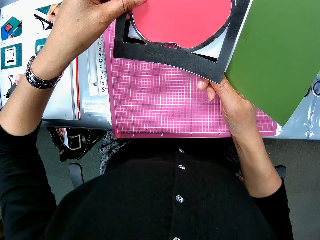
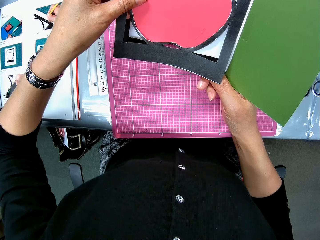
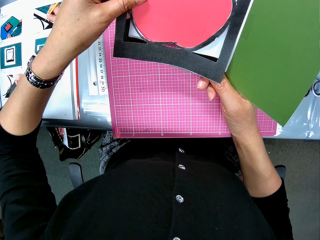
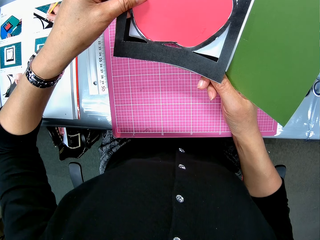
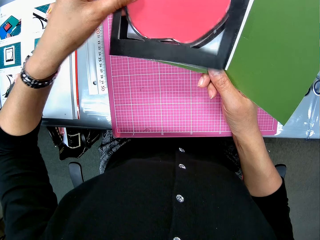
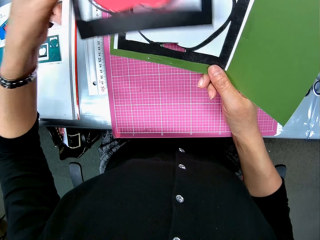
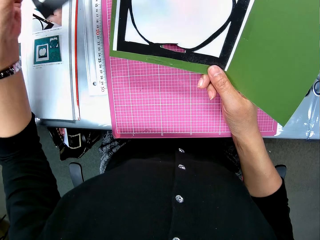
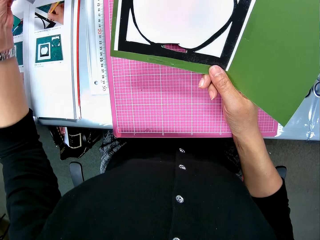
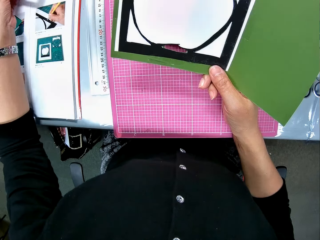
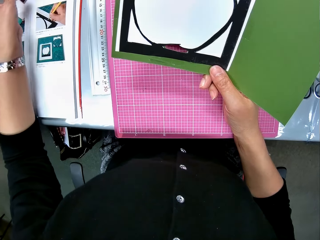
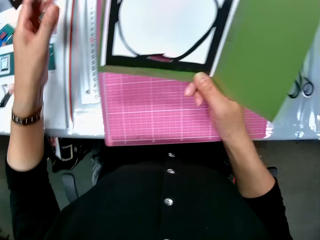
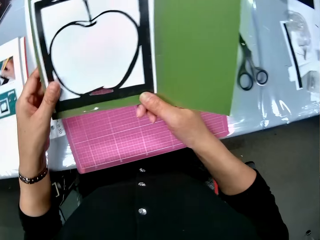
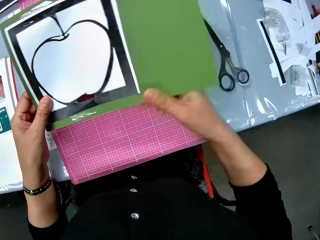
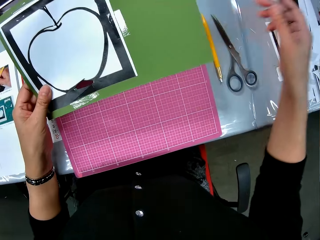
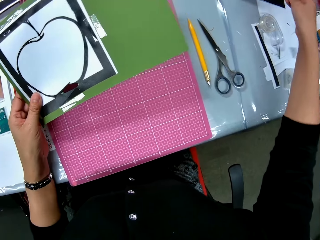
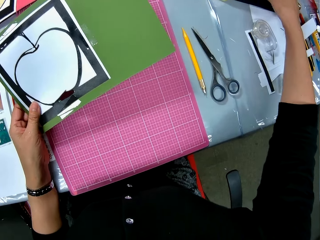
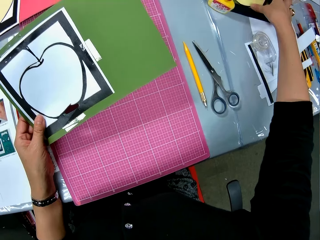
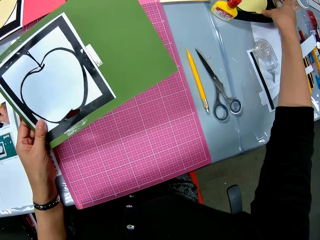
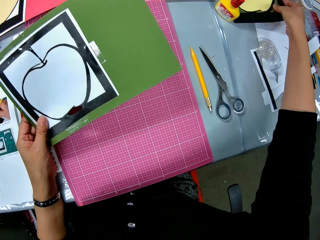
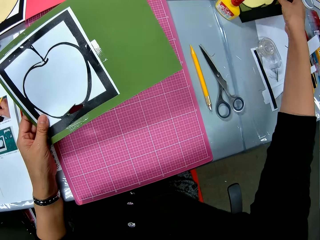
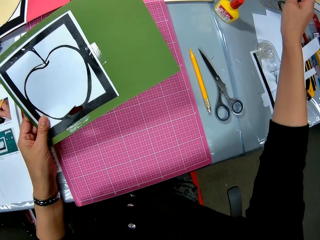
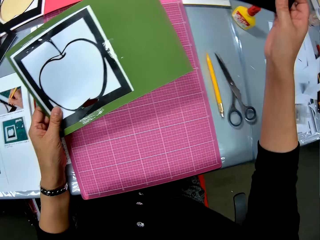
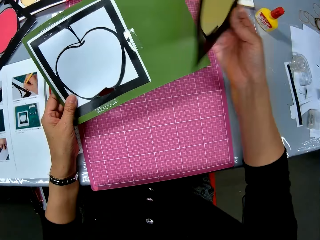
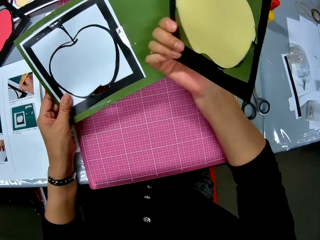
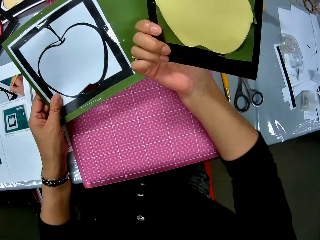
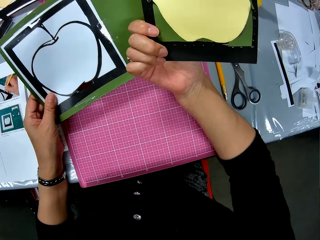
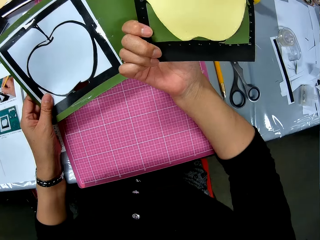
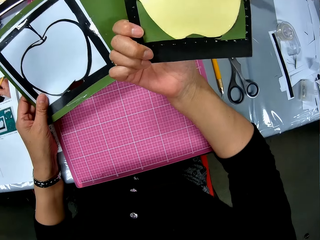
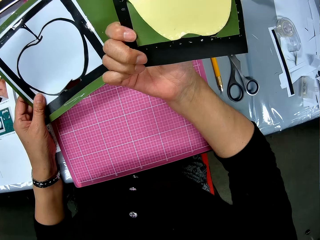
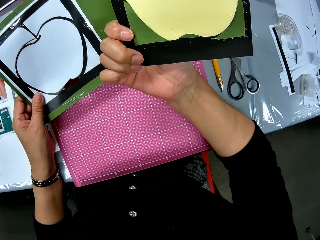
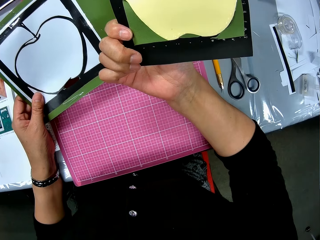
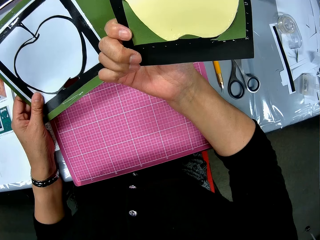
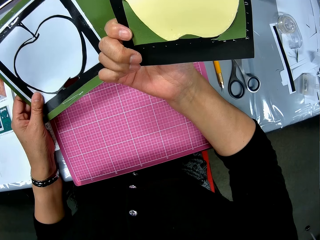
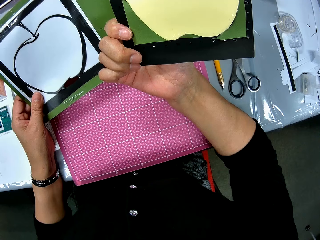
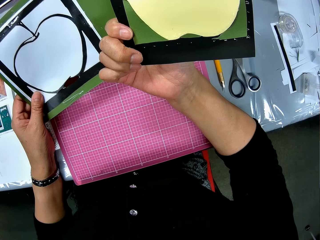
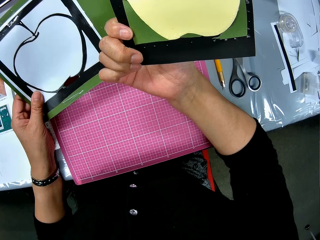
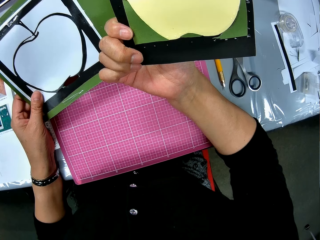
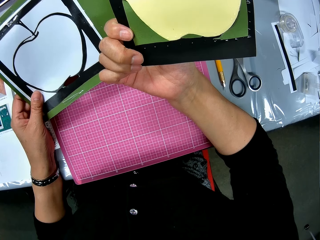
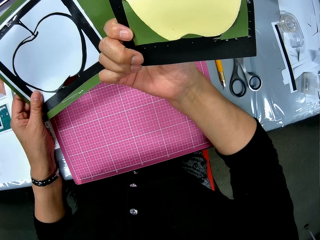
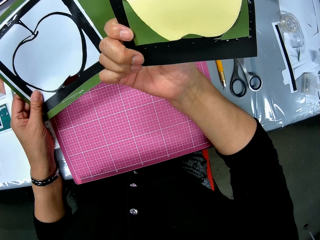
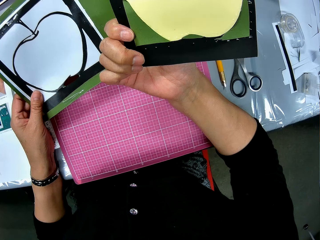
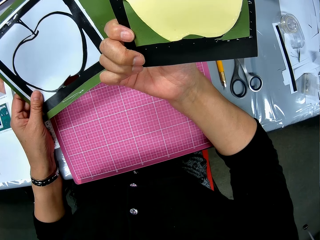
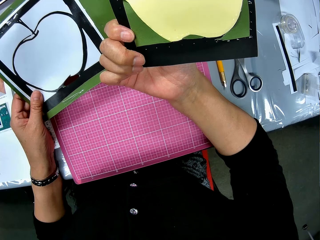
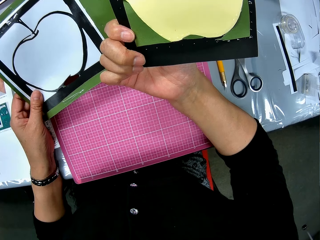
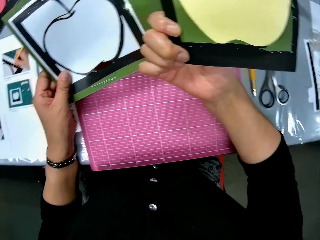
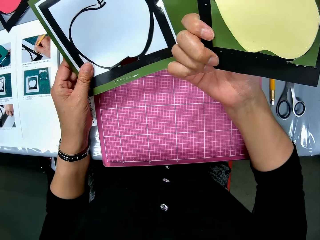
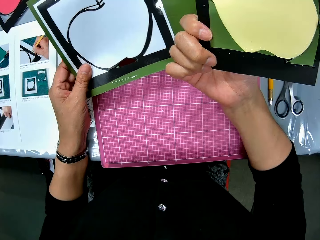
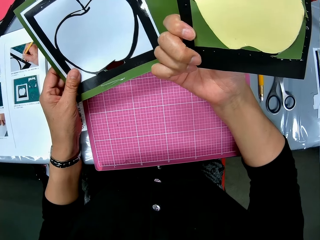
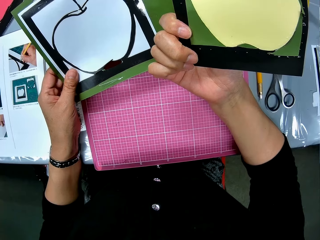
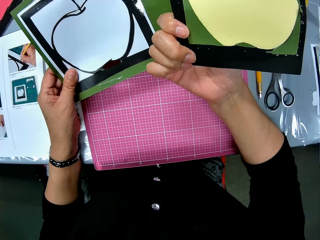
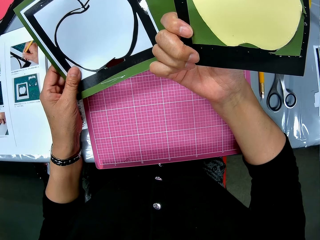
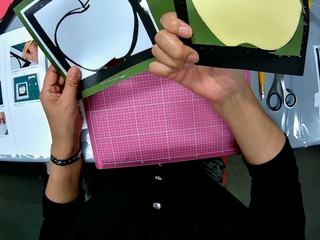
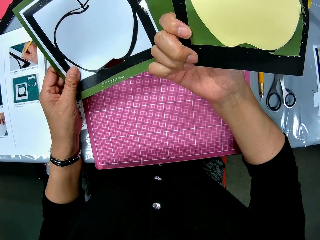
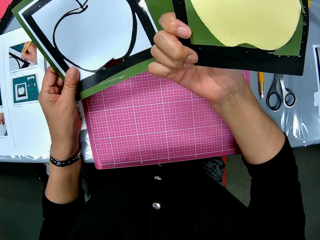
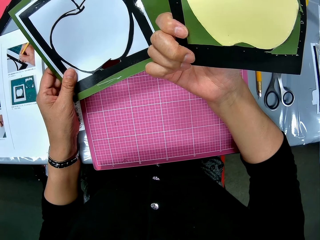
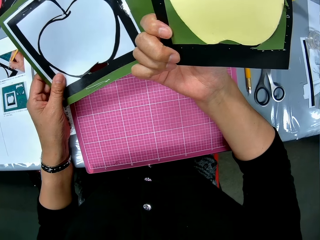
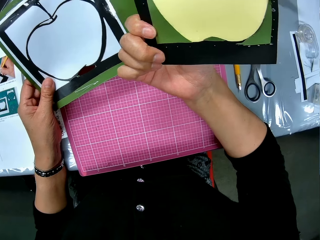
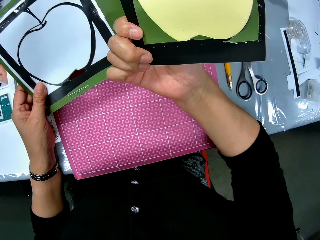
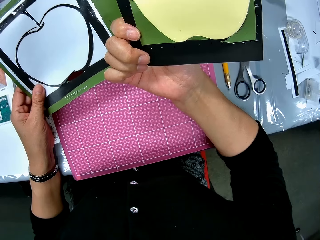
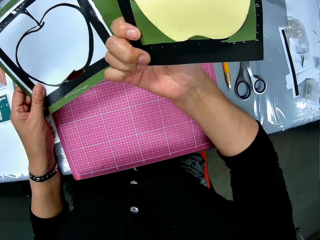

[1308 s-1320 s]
The camera wearer drops the other apple art on the table. She passes the apple art on her right hand to her left hand. She picks up another apple art or crafted paper with her right hand from the table. She turns the crafted paper. She looks at the crafted paper. She looks at the crafting paper on the left hand. She compares the crafting papers.

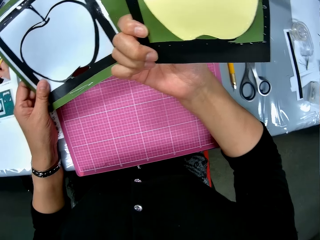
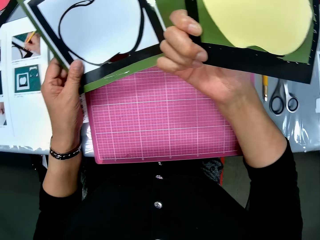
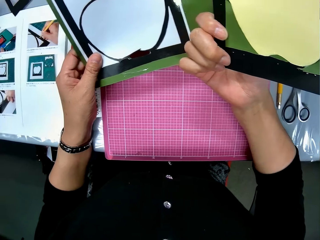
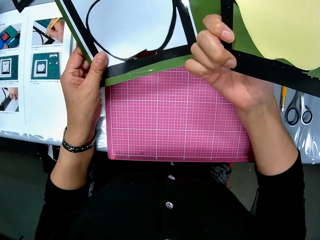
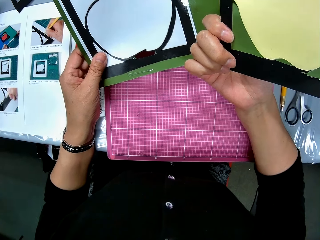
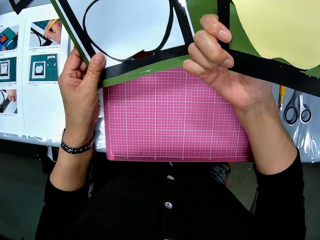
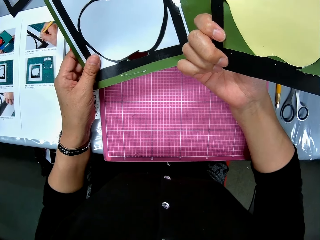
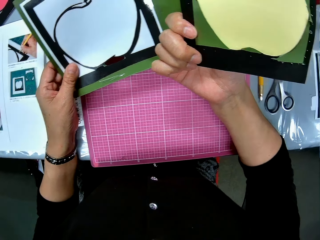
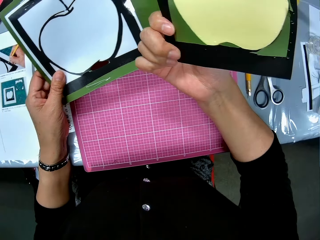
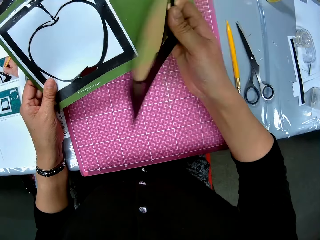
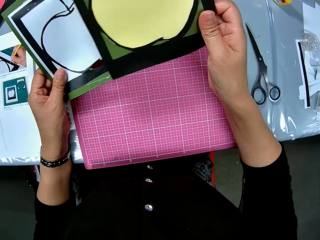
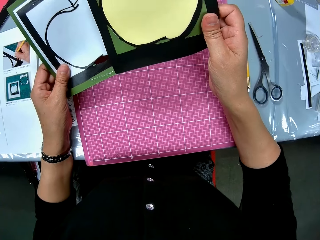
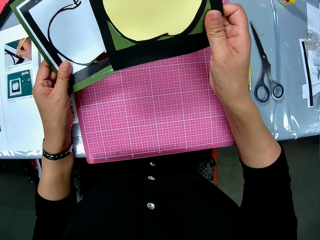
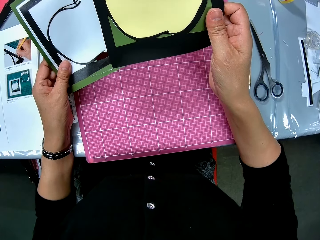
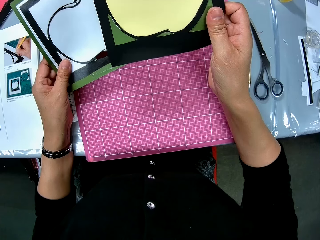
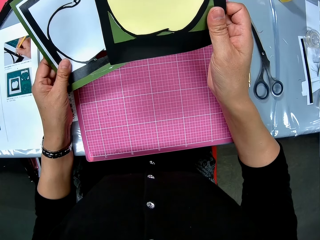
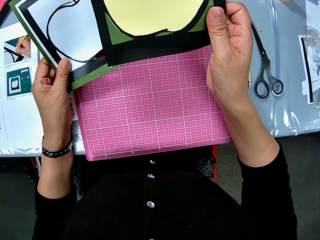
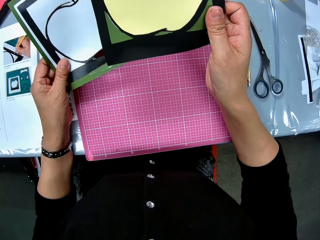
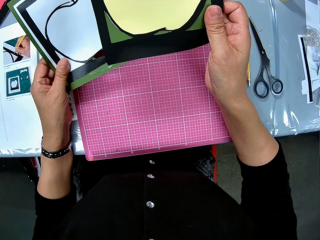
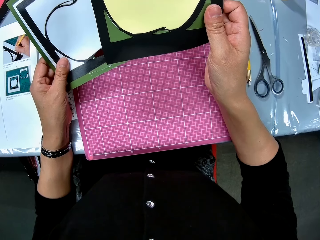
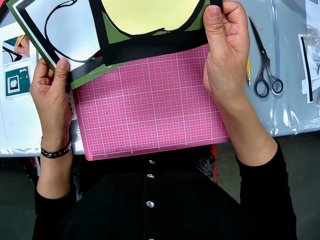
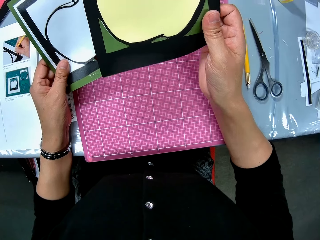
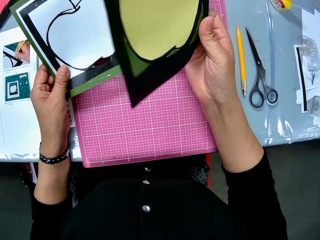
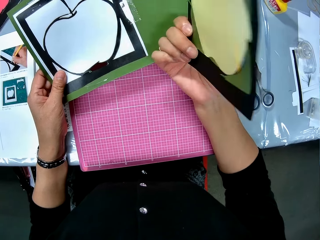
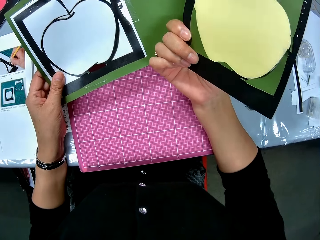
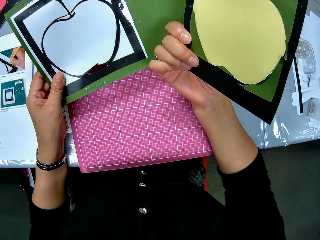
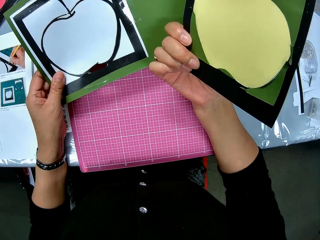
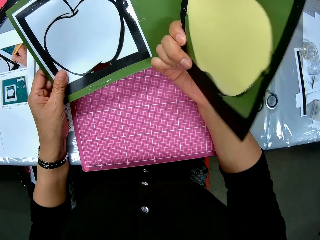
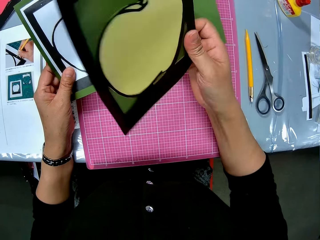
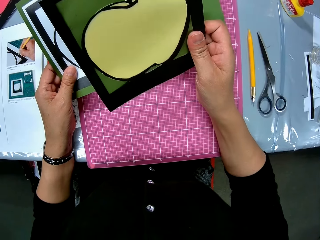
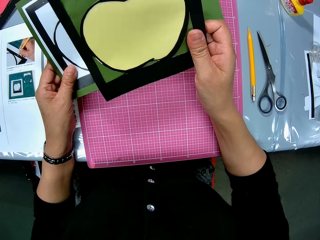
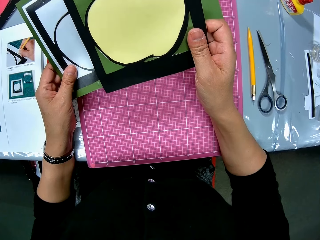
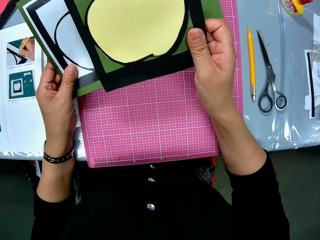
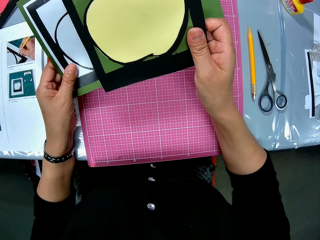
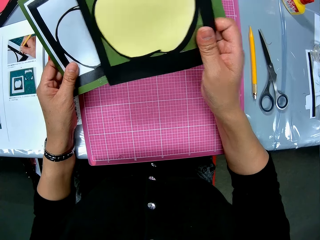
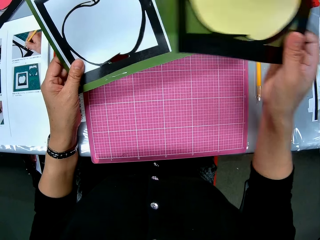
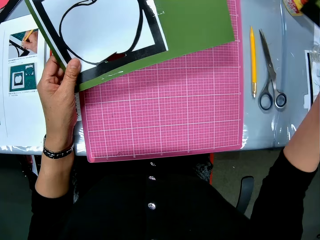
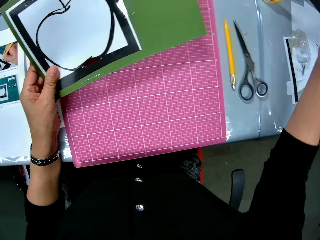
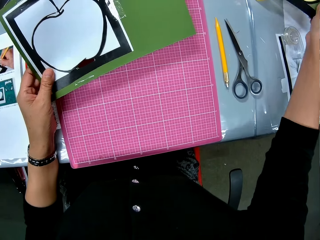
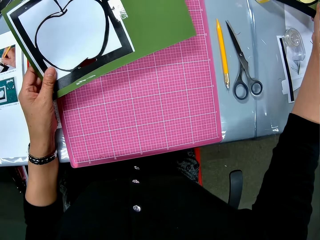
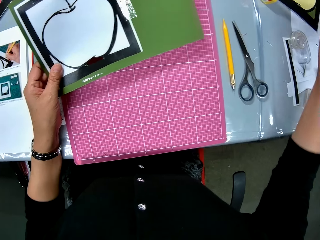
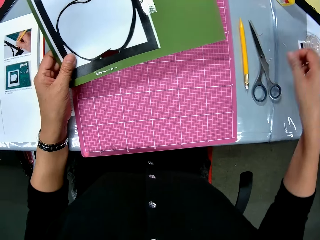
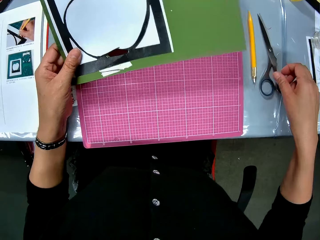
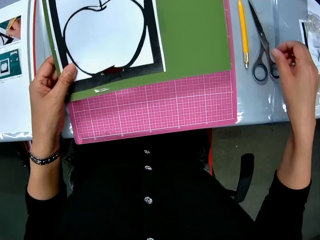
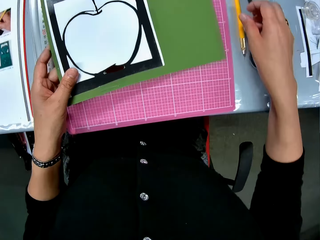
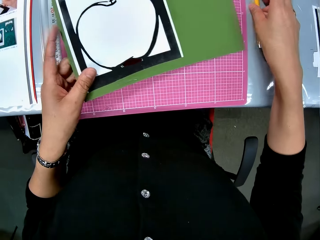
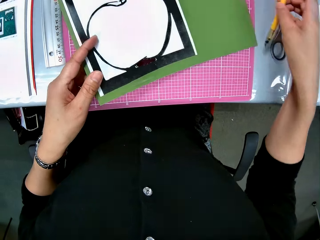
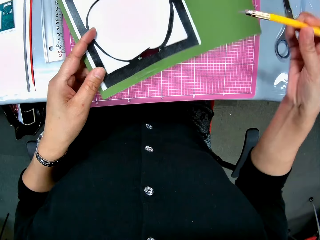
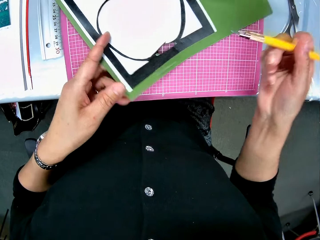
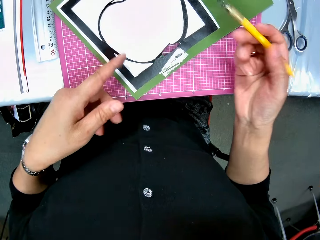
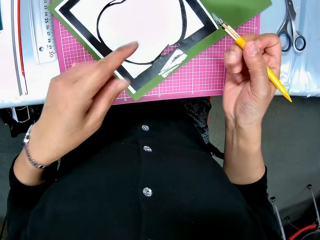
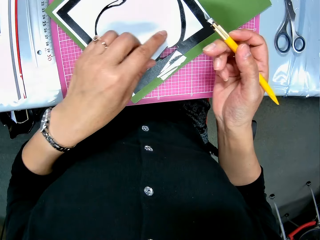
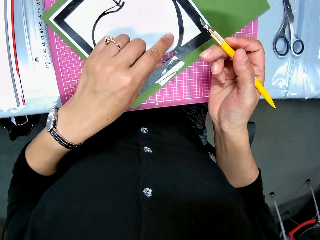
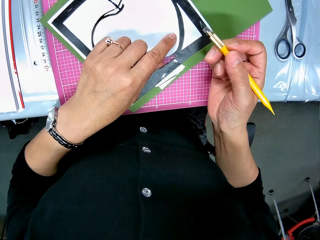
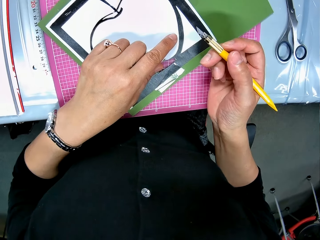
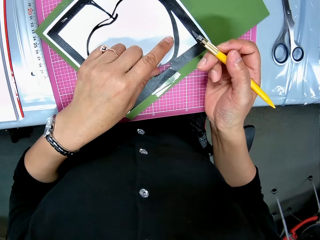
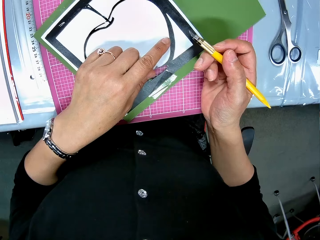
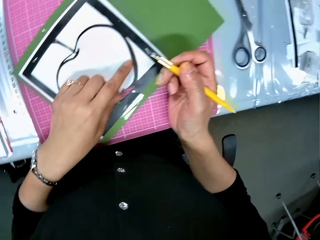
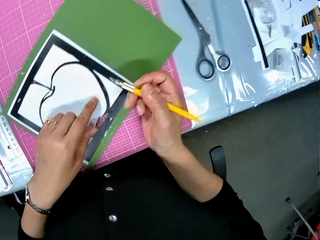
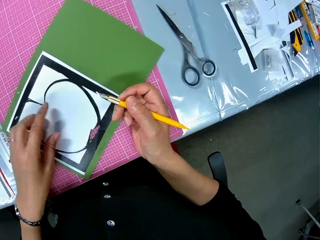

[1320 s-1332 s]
The camera wearer turns the crafted paper on the right hand. She turns the crafted paper again. She looks at the crafted paper. She turns the crafted paper again. She drops the other apple art on her right hand on the table. She picks up the paper cutter on the table with her right hand. She drops the apple art on her left hand on the table. She looks aside.
